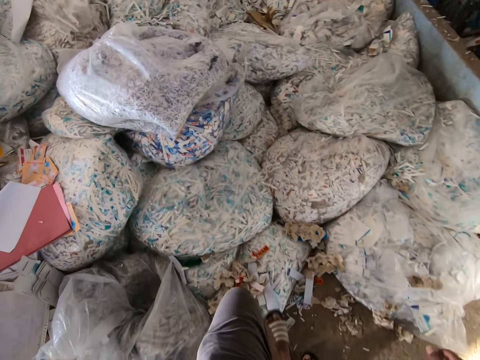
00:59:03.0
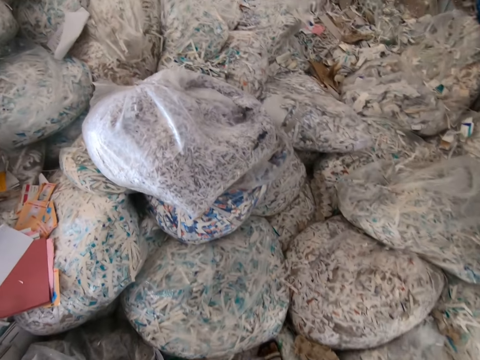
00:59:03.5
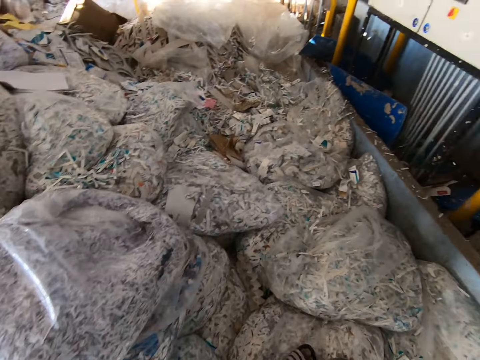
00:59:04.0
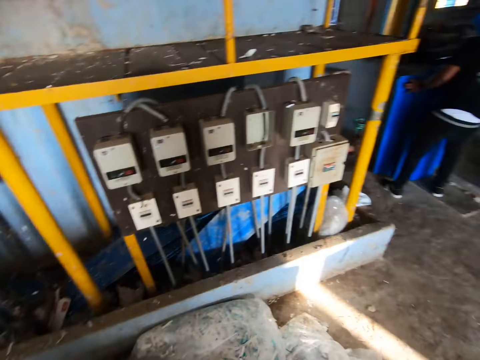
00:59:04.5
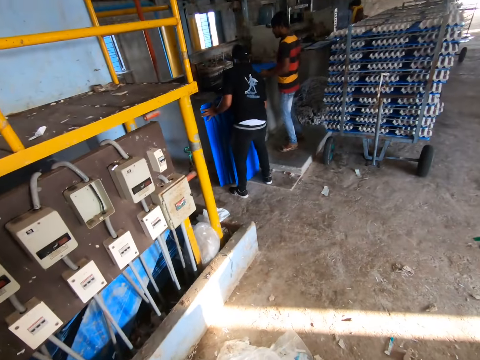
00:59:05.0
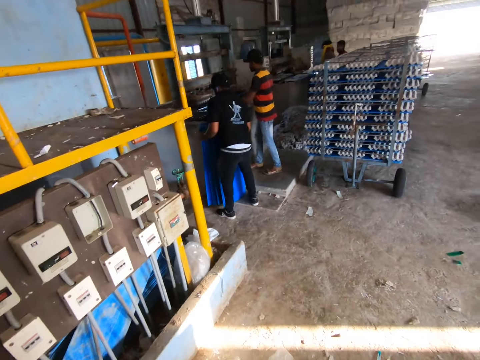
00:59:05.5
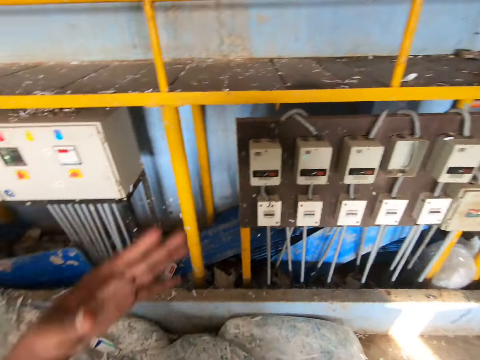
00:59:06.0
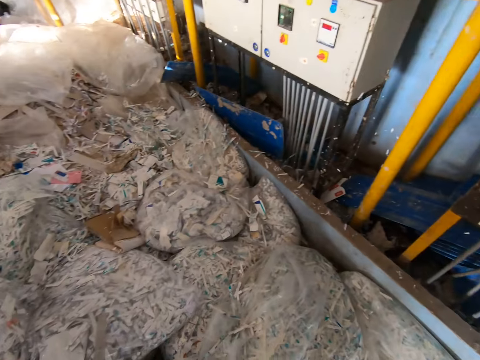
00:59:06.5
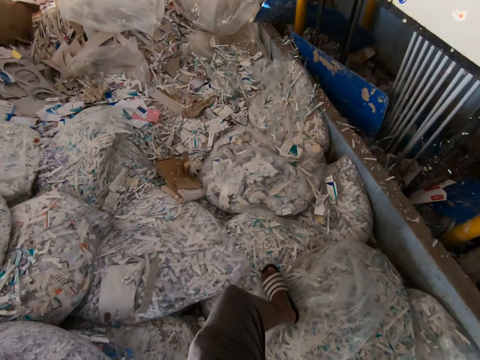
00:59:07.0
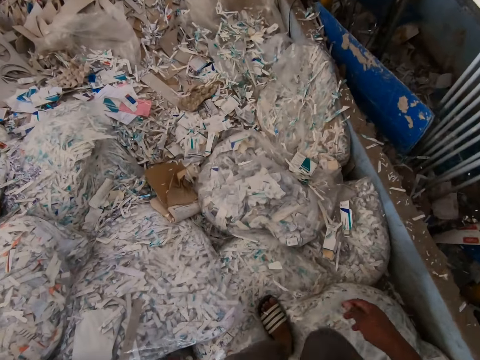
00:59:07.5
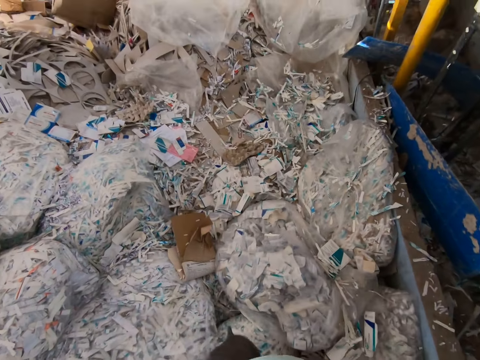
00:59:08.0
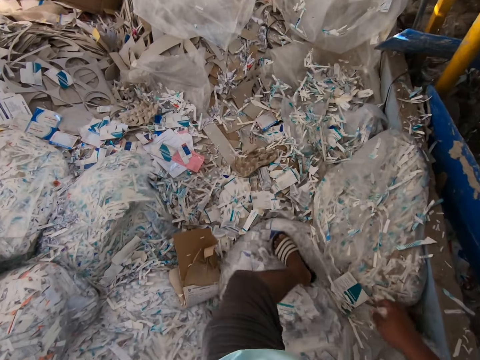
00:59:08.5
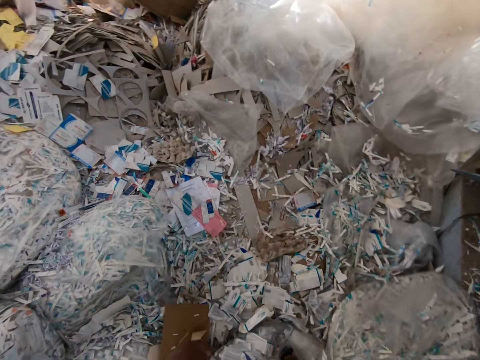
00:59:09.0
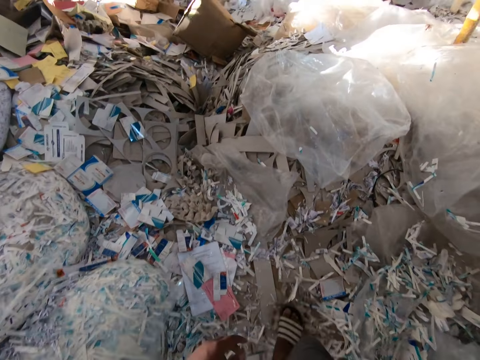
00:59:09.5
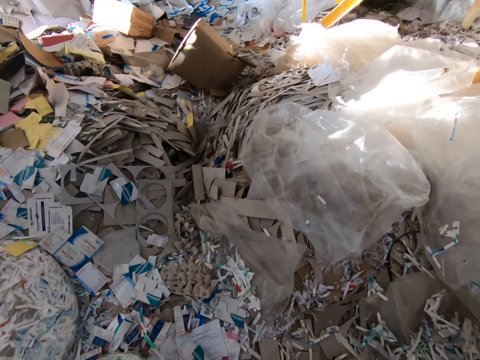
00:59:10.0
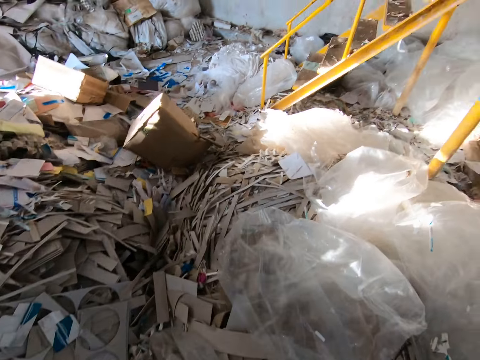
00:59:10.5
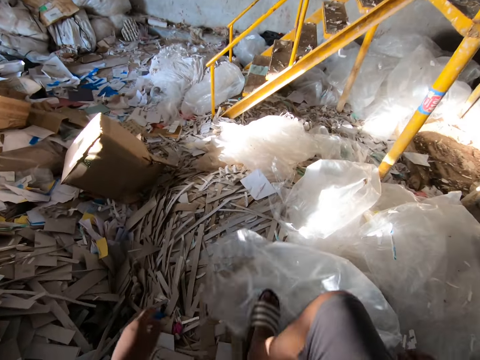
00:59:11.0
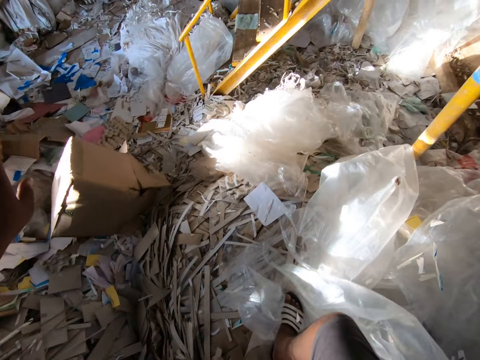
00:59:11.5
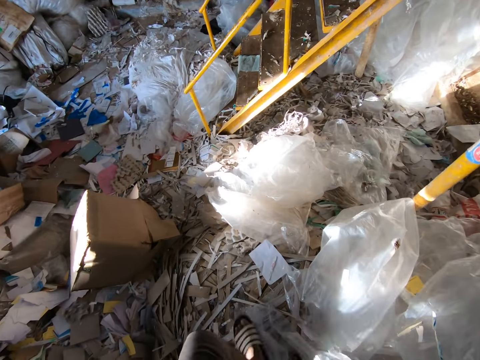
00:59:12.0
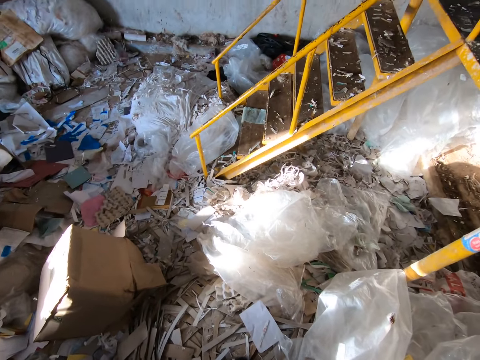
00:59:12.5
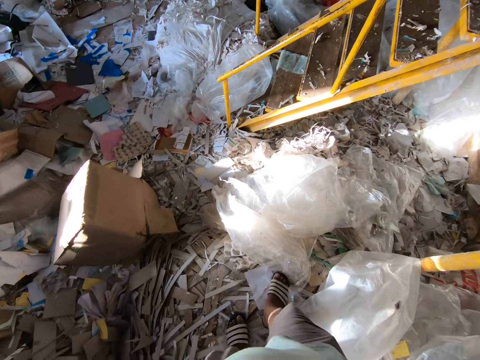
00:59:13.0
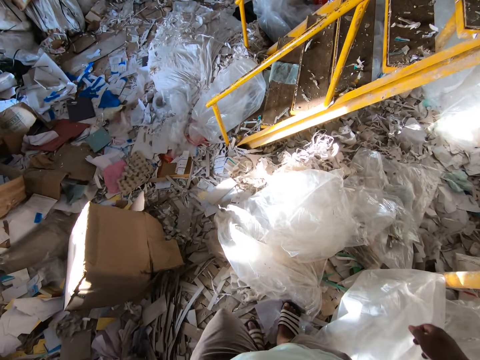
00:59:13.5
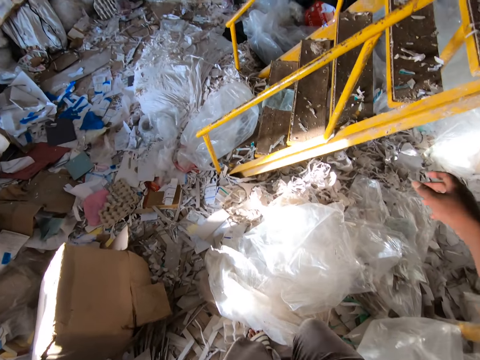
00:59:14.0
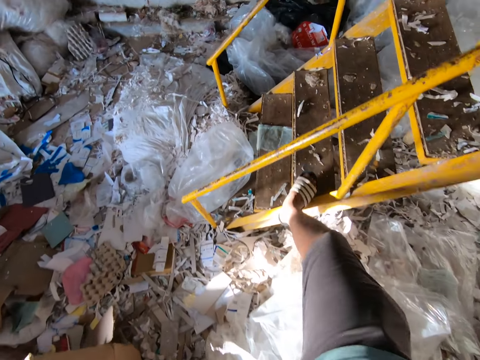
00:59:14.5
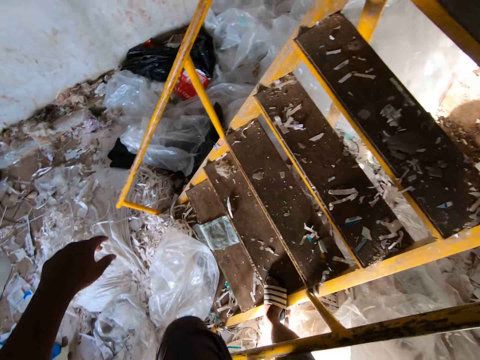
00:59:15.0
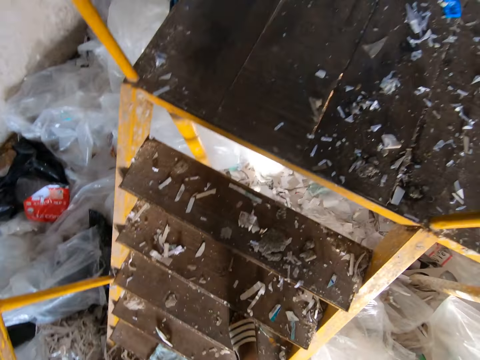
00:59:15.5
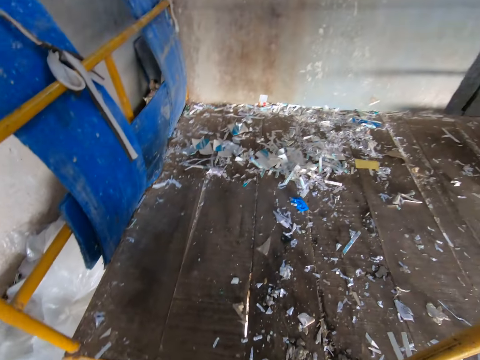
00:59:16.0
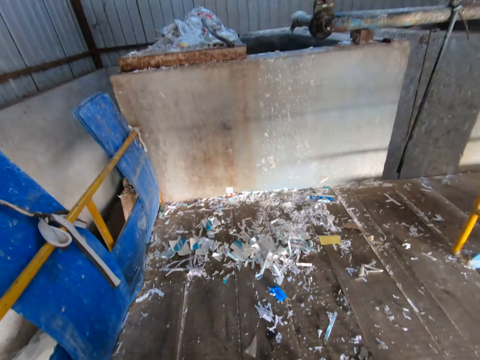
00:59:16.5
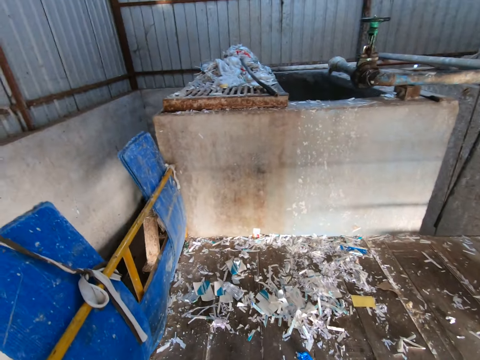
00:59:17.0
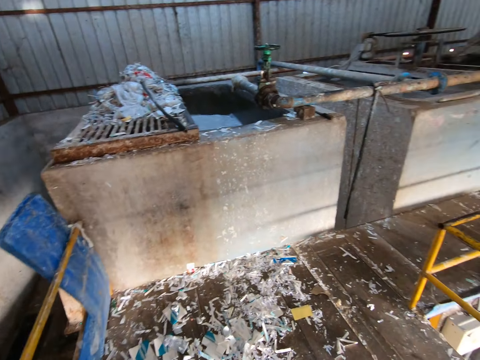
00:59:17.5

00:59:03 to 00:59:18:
A man adjusts a pallet in both hands. Another man adjusts the pallets on the ground with both hands. The camera wearer looks aside. They gesture out. They walk in the warehouse. They climb up some stairs.
